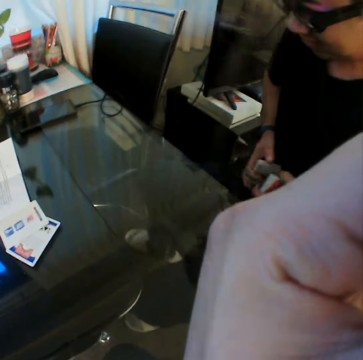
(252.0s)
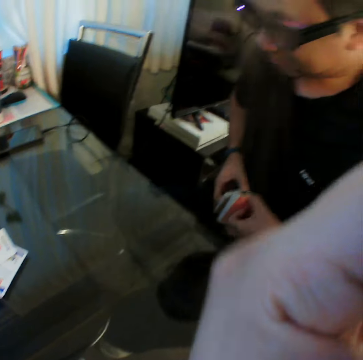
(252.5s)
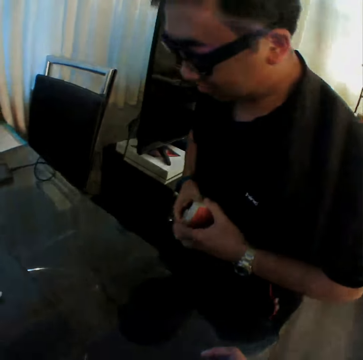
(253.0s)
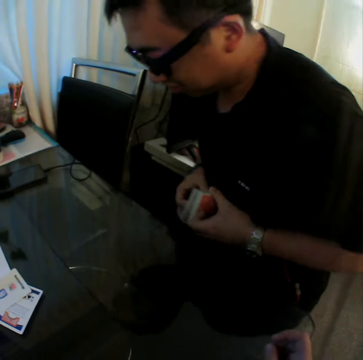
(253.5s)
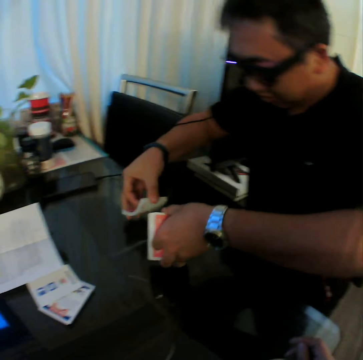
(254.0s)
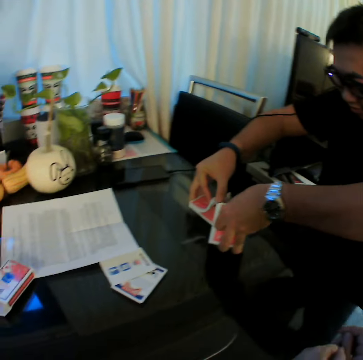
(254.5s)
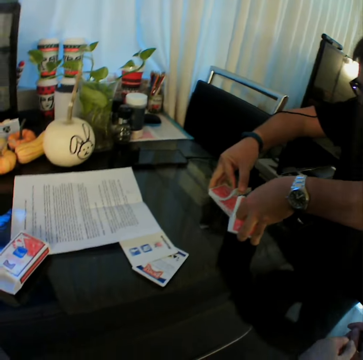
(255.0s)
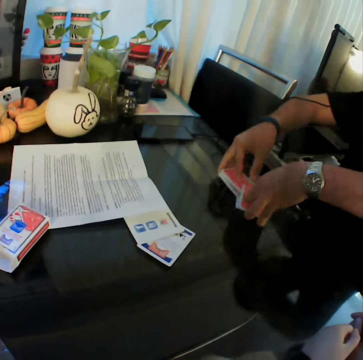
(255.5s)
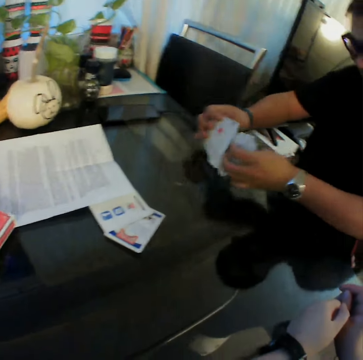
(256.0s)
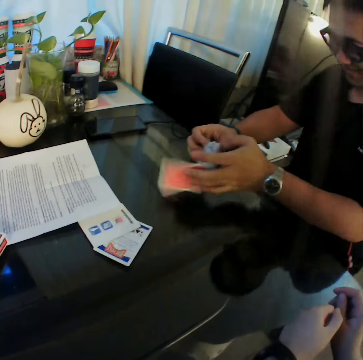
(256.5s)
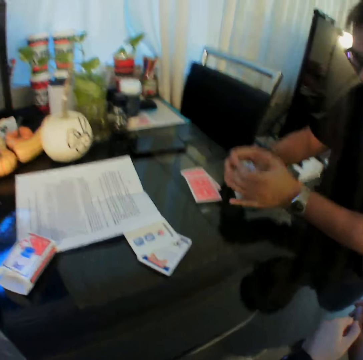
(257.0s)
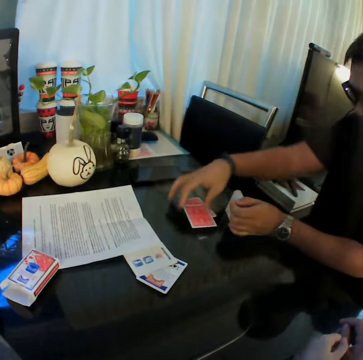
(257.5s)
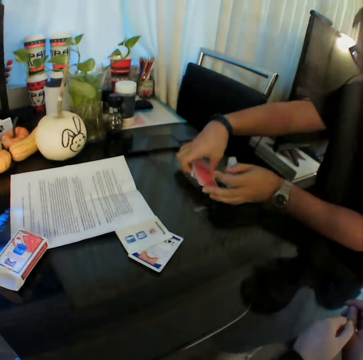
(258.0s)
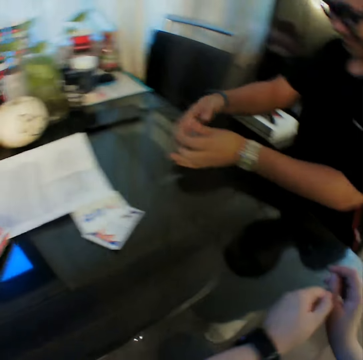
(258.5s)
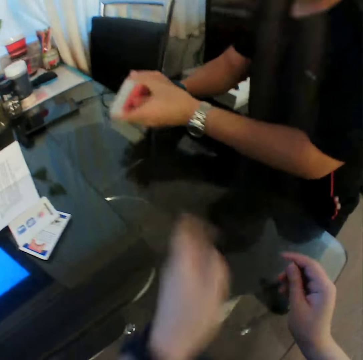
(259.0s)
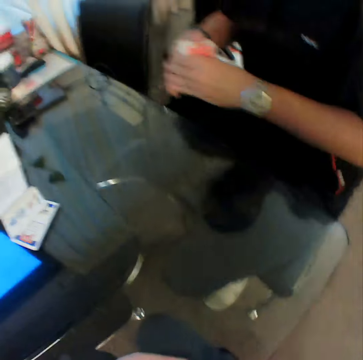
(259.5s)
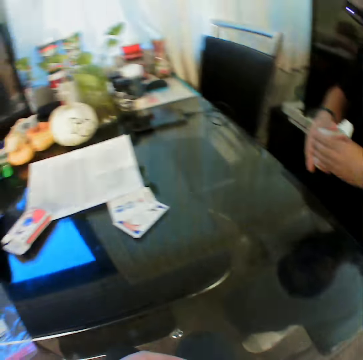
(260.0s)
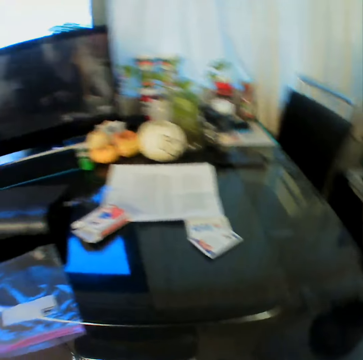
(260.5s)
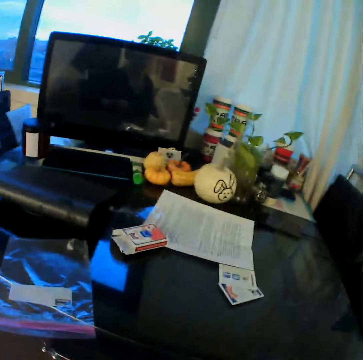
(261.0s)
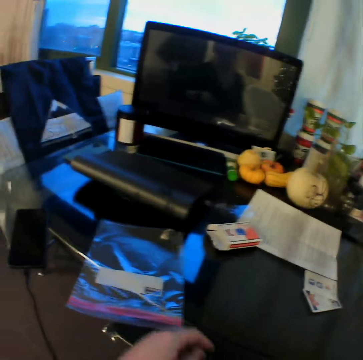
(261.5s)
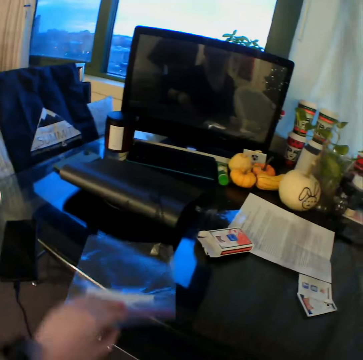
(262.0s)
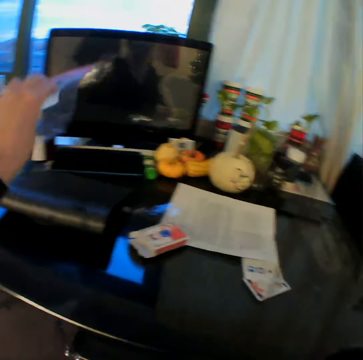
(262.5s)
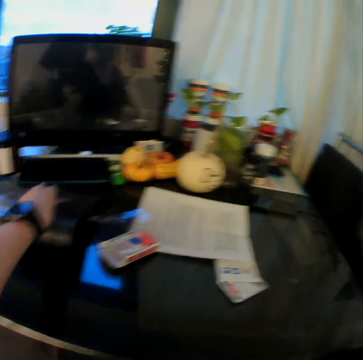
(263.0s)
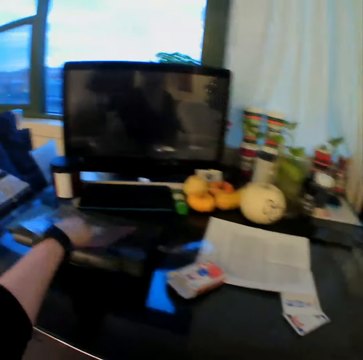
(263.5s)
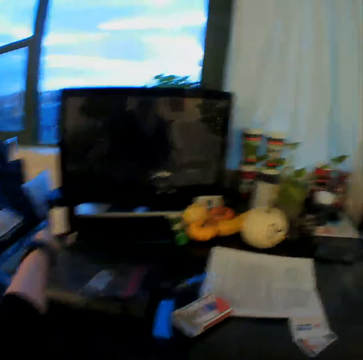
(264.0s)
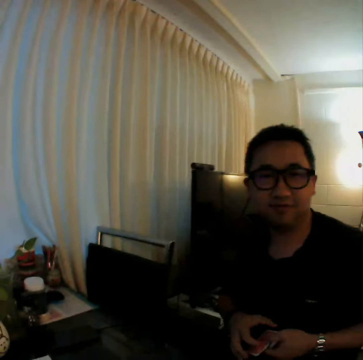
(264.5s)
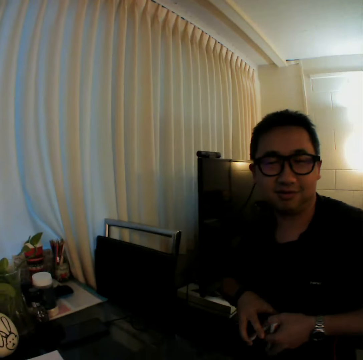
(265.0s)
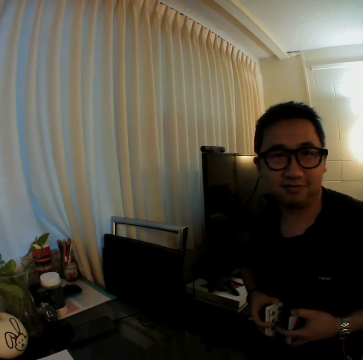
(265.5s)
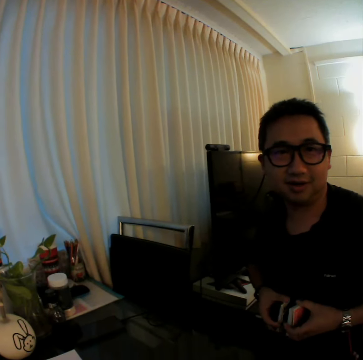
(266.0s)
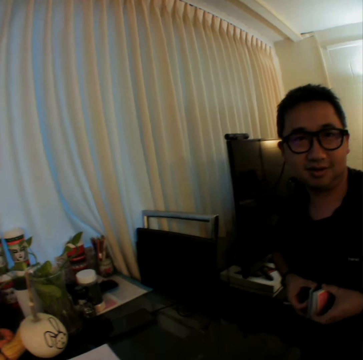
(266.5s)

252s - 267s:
The camera wearer lifts the left hand and converses with a man. The man shuffles the cards in both hands. The camera wearer converses with the man. The man picks up a card on the table with his right hand and holds the cards with both hands. The camera wearer shakes both hands, removes both hands from the table, and looks around. He moves the nylon on the table with his left hand. He holds the nylon paper, lifts the nylon paper, and lifts the left hand. He puts the paper on the table, looks around, and converses with the man.

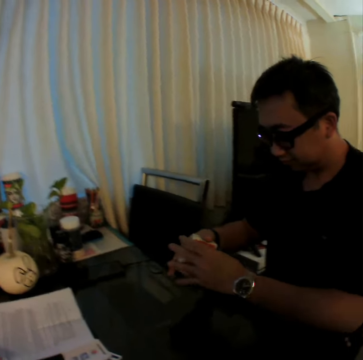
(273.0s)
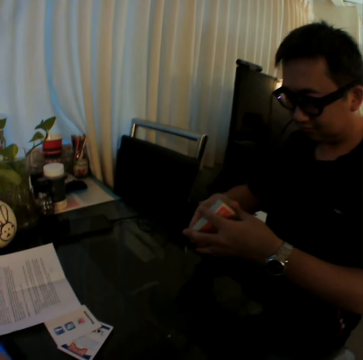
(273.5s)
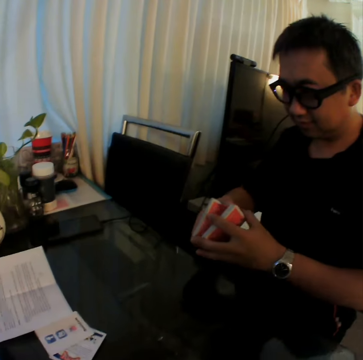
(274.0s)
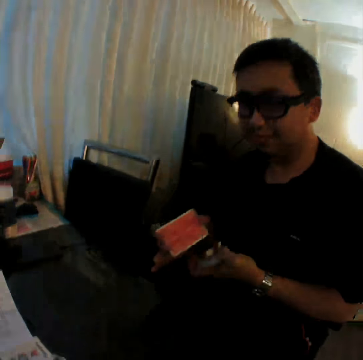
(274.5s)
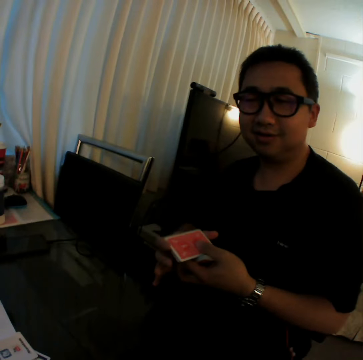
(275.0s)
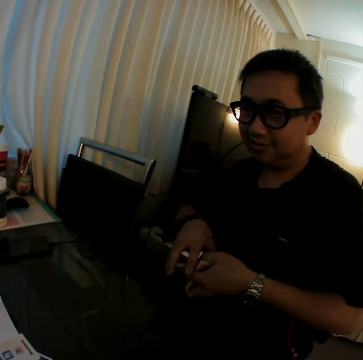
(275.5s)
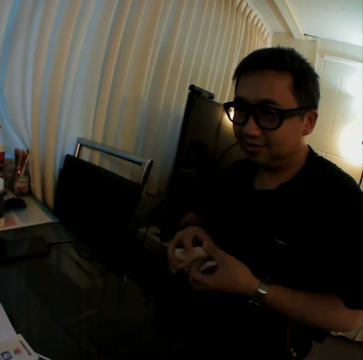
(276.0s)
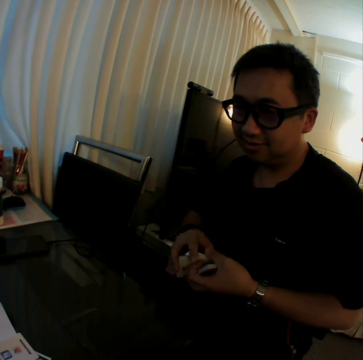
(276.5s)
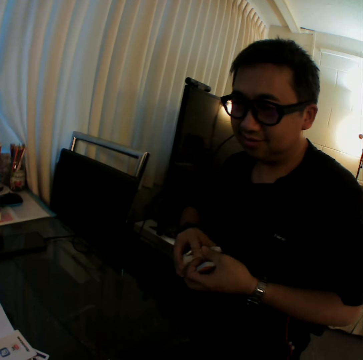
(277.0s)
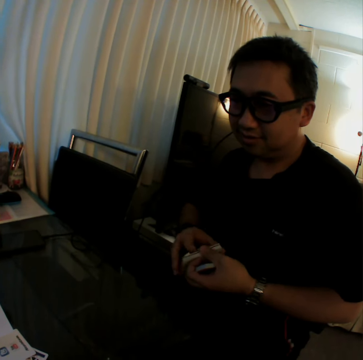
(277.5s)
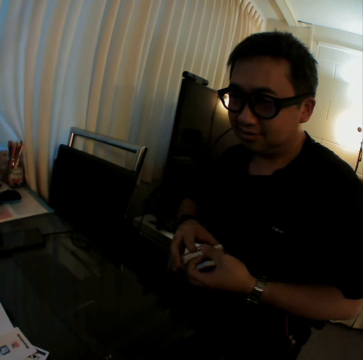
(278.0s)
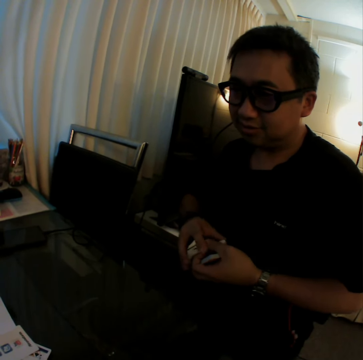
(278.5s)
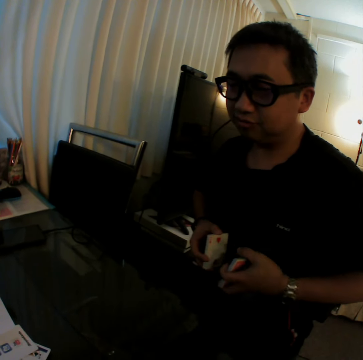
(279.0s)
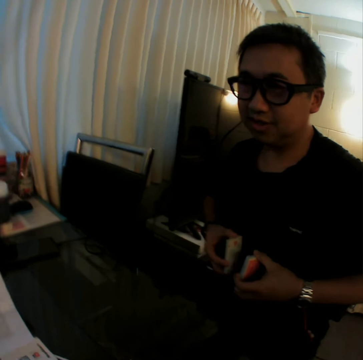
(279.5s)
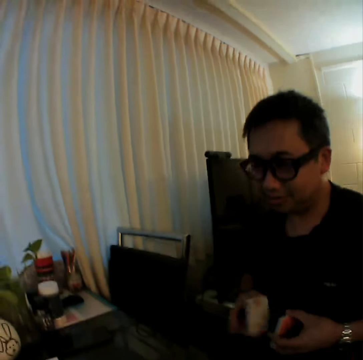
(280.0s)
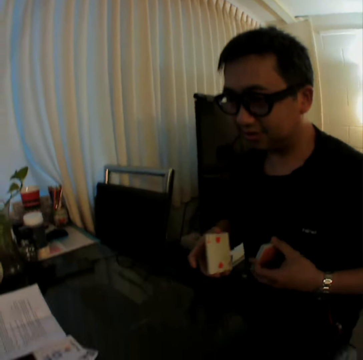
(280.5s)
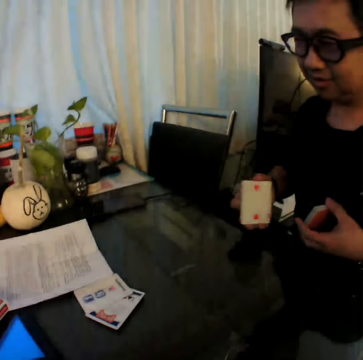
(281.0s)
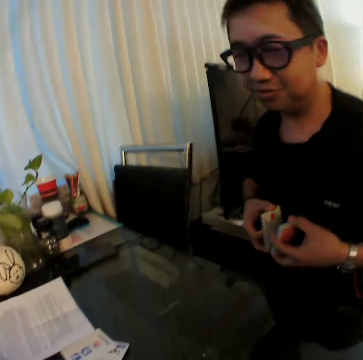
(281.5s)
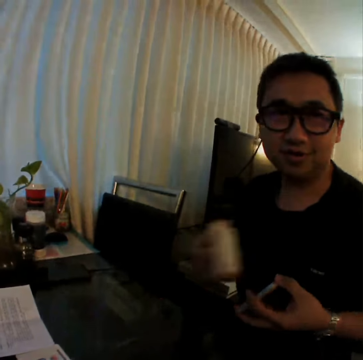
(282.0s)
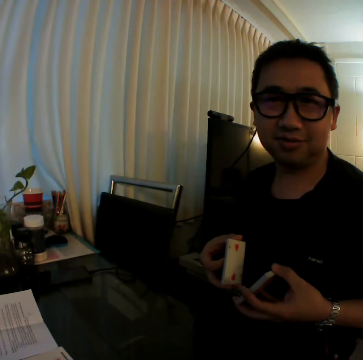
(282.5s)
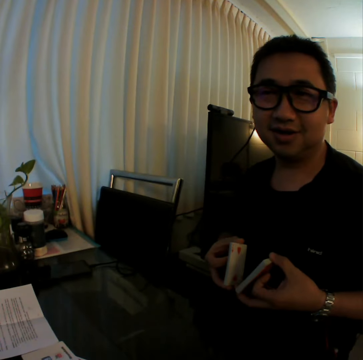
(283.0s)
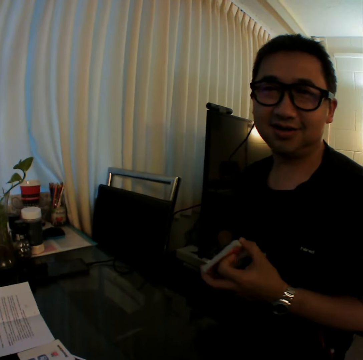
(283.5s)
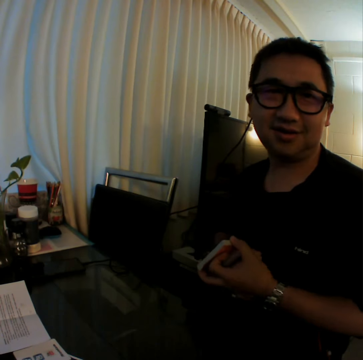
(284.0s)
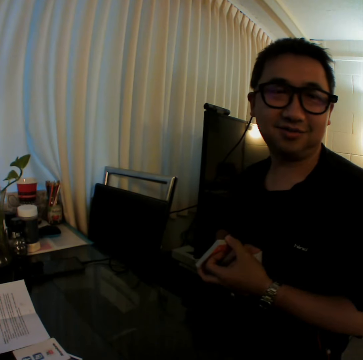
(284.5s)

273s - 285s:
A man splits the cards in both hands and rotates the cards in both hands.

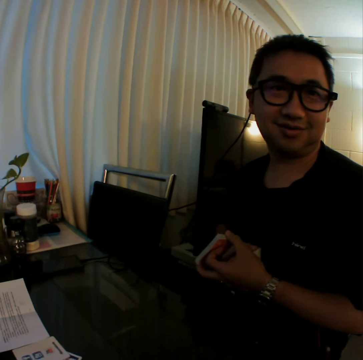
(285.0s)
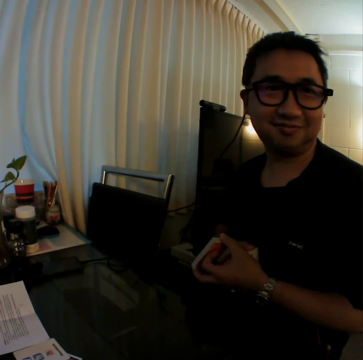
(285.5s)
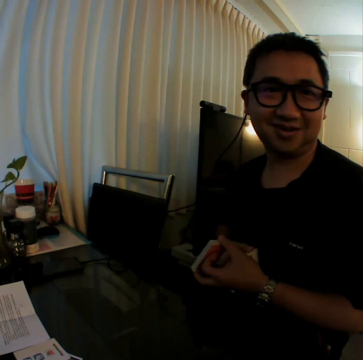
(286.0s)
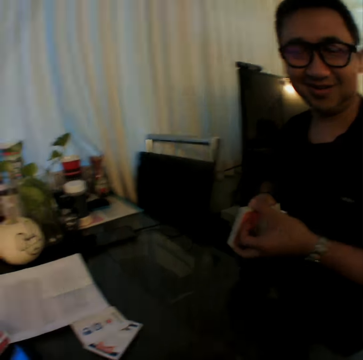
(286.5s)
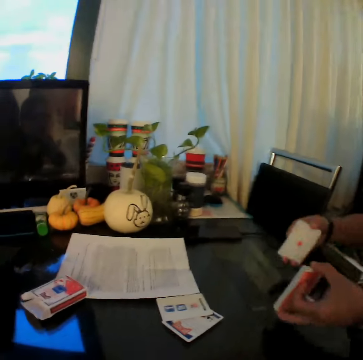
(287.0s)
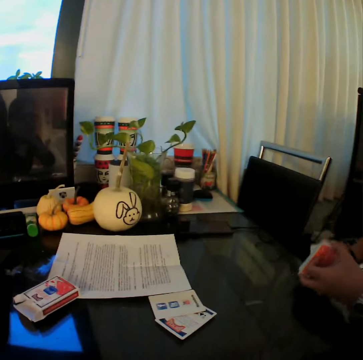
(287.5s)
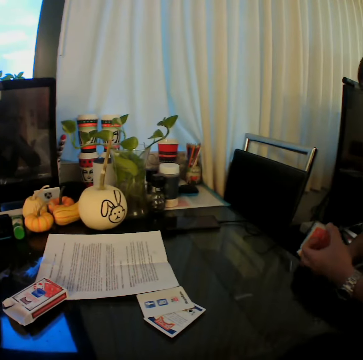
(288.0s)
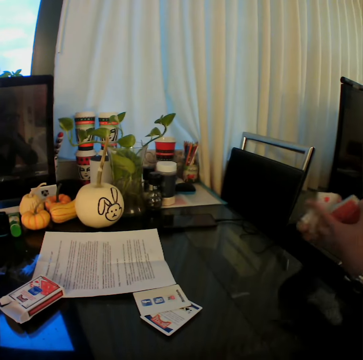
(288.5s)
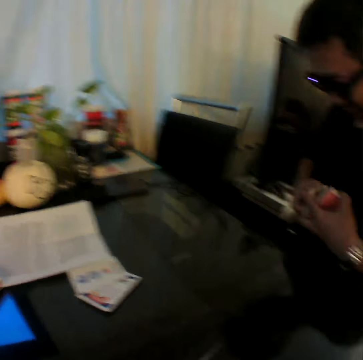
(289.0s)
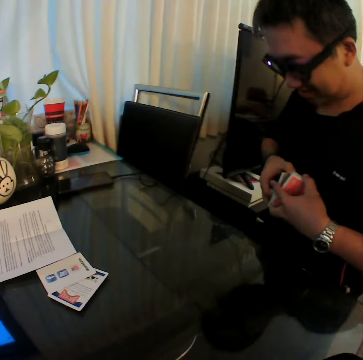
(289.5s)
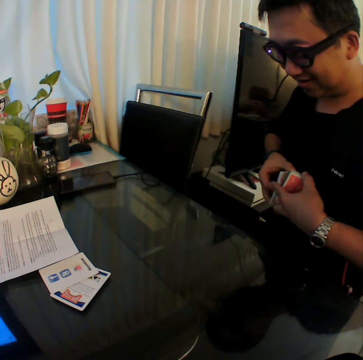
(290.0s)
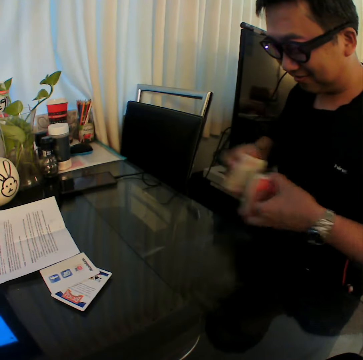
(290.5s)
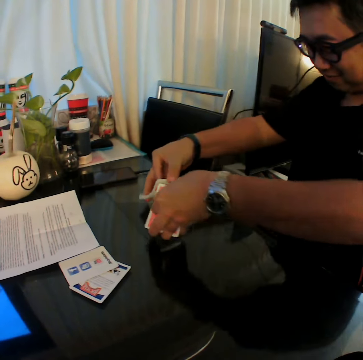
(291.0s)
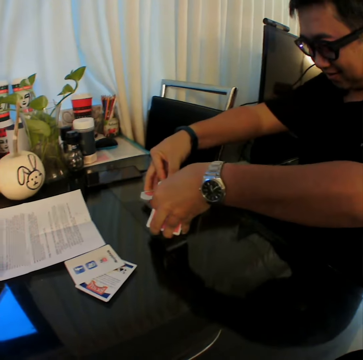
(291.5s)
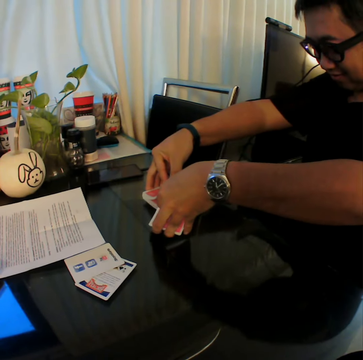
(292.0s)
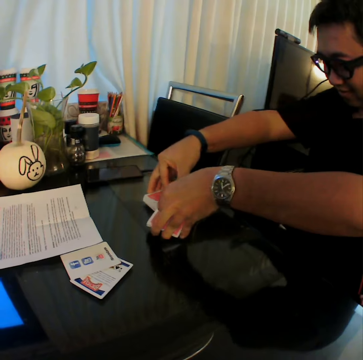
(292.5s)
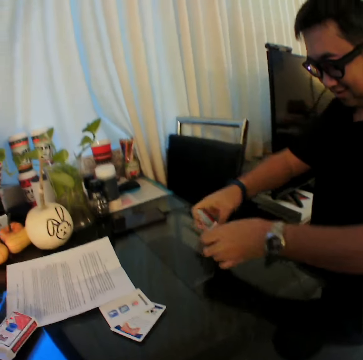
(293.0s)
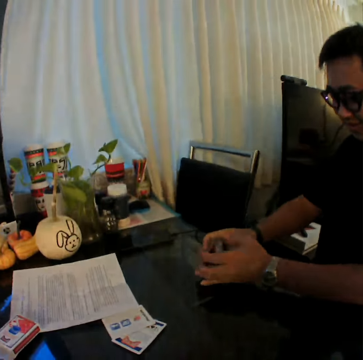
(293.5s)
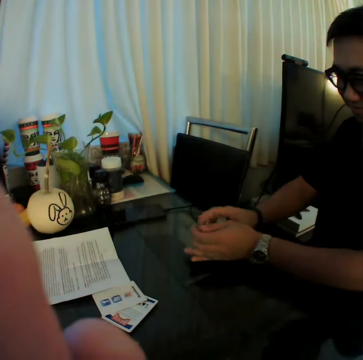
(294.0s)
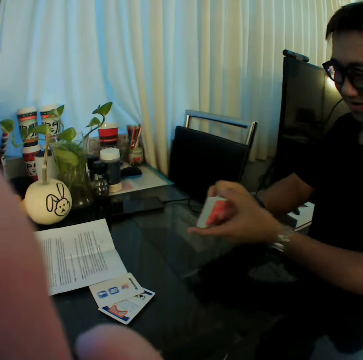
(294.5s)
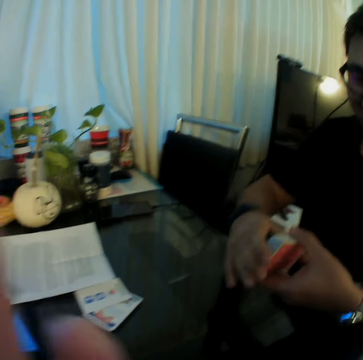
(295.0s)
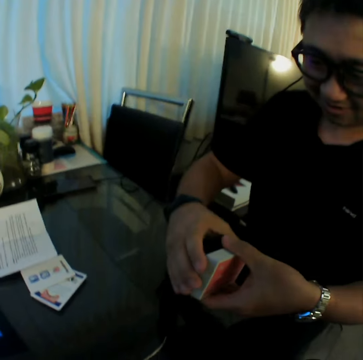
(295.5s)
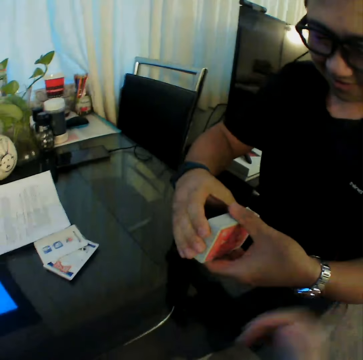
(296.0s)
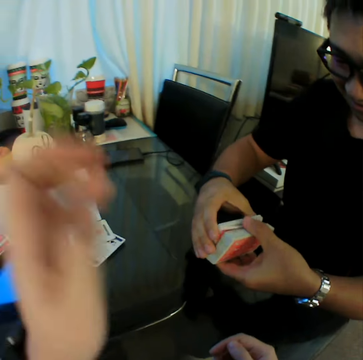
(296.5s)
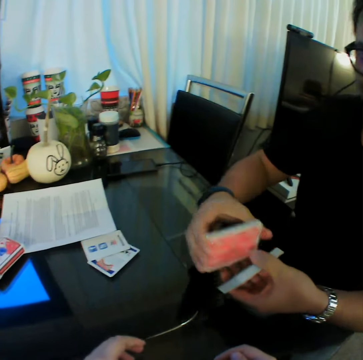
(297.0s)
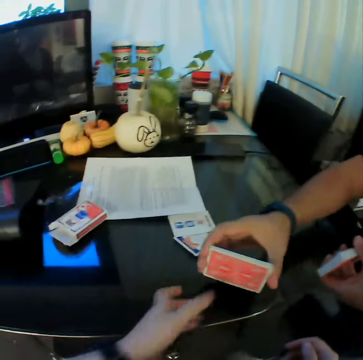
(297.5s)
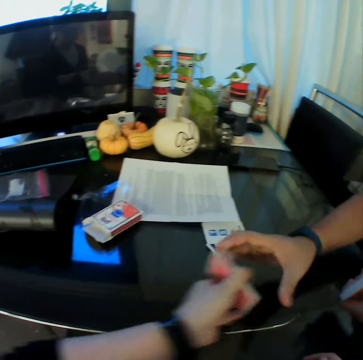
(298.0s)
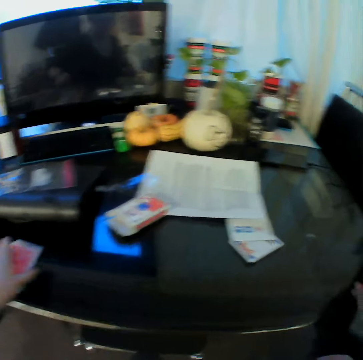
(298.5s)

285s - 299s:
The camera wearer looks at the table and looks at a man. The man shuffles the cards in his left and right hand on the table. The man converses with the camera wearer. The camera wearer looks at the man. The man packs cards on the table with both hands. The camera wearer lifts the right hand, looks at the man, and converses with the man. The man shares the card with his left hand. The camera wearer puts the left hand on the table and converses with the man. He collects the card from the man with his left hand and moves the left hand on the table.
